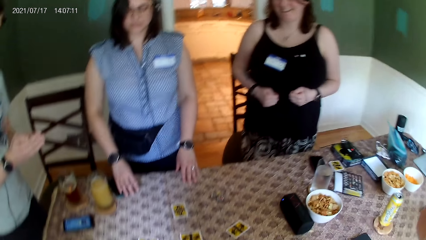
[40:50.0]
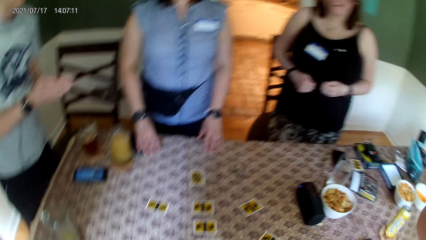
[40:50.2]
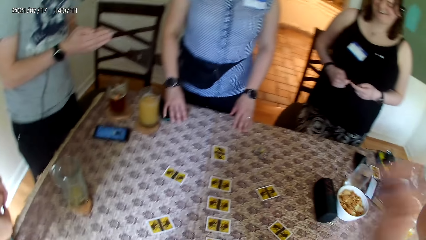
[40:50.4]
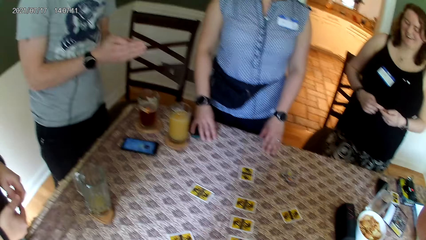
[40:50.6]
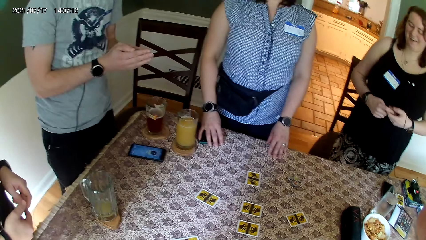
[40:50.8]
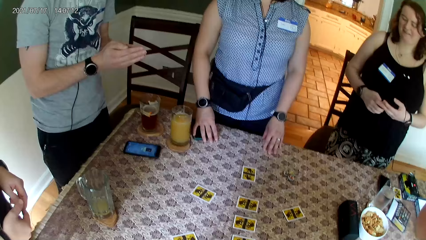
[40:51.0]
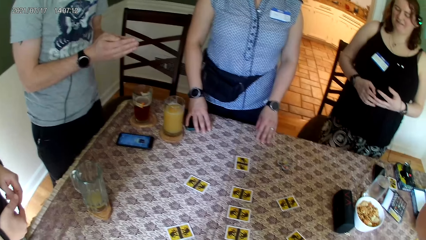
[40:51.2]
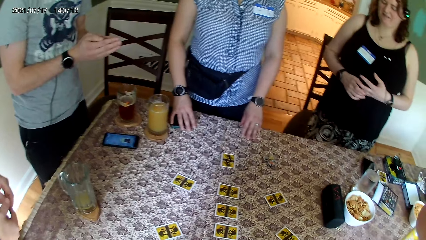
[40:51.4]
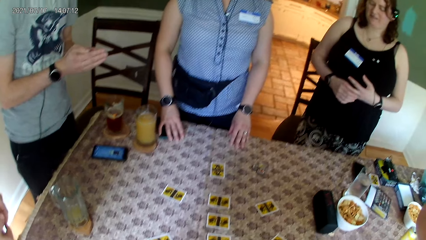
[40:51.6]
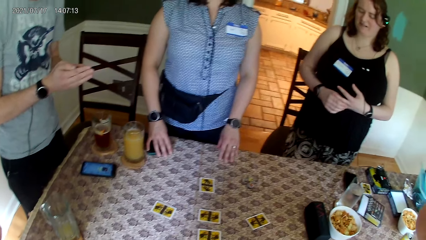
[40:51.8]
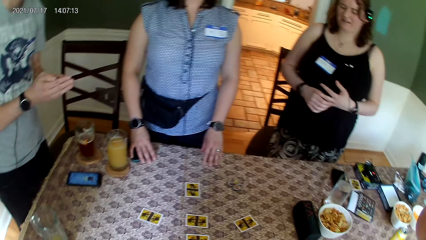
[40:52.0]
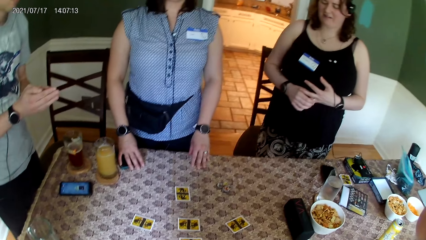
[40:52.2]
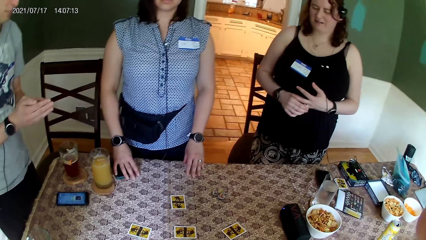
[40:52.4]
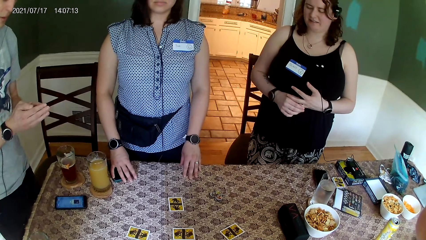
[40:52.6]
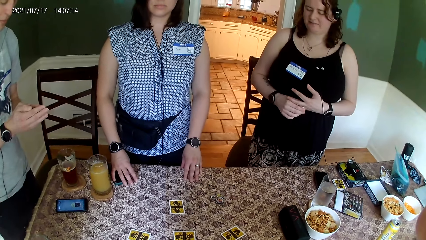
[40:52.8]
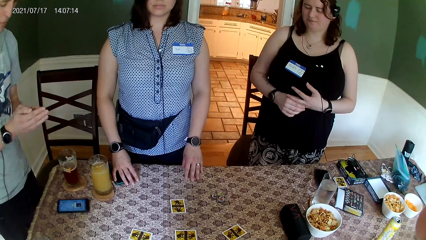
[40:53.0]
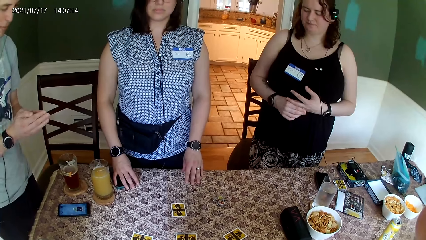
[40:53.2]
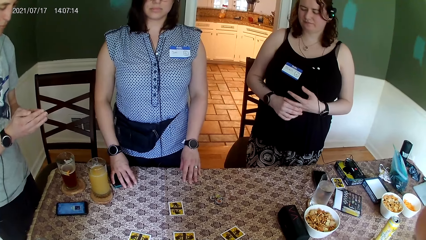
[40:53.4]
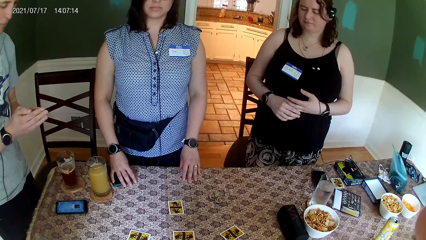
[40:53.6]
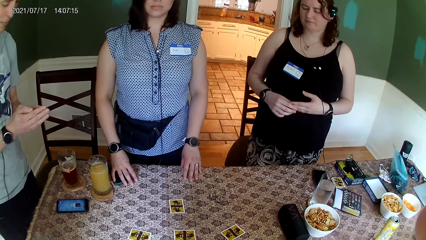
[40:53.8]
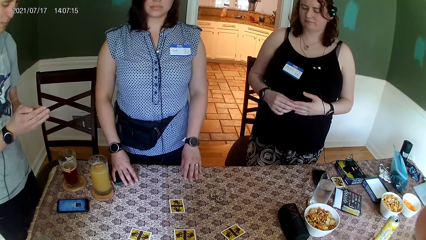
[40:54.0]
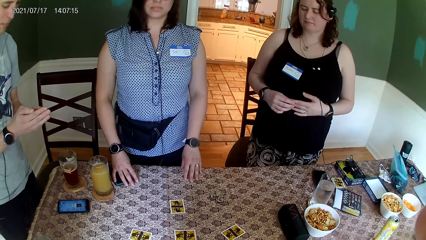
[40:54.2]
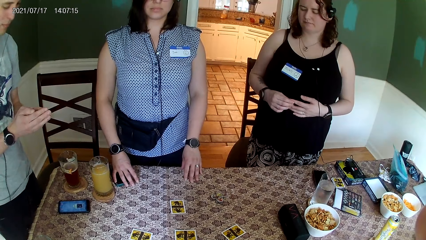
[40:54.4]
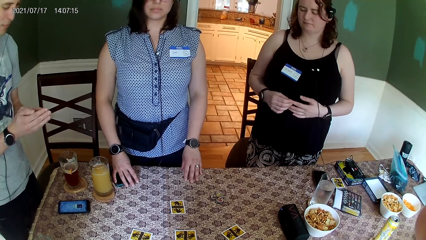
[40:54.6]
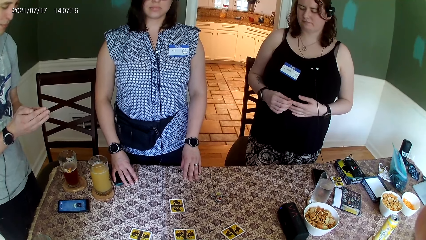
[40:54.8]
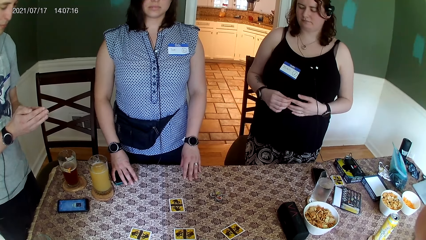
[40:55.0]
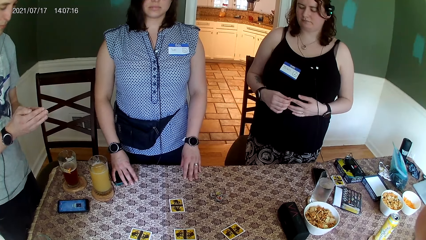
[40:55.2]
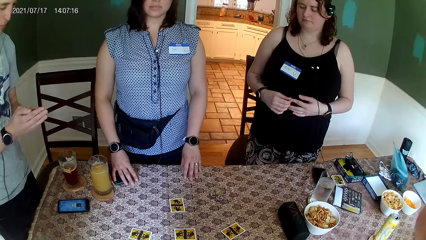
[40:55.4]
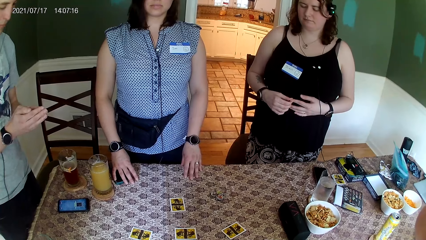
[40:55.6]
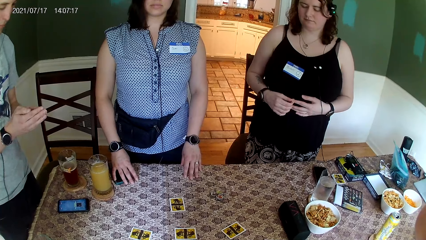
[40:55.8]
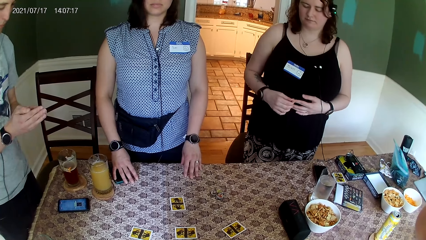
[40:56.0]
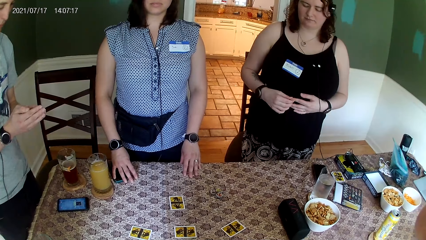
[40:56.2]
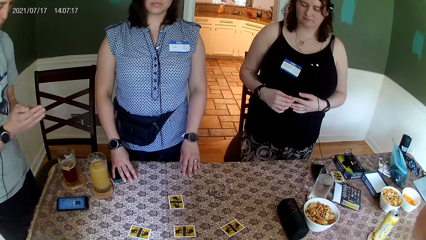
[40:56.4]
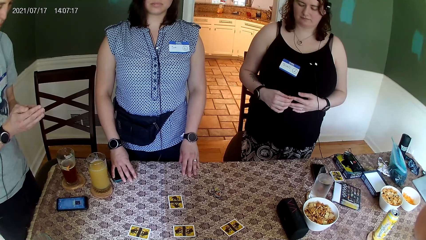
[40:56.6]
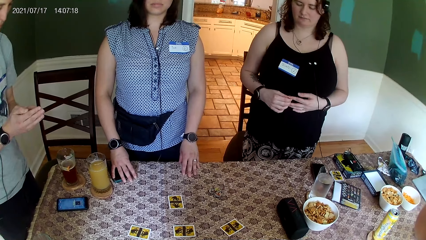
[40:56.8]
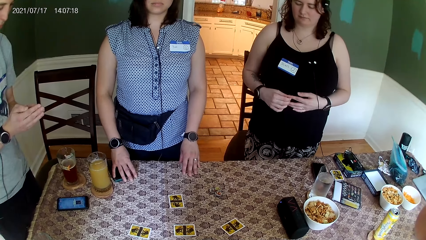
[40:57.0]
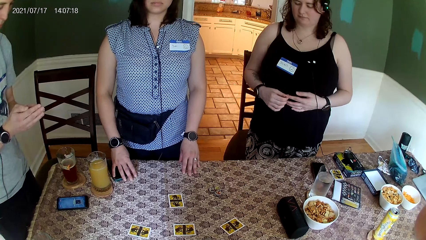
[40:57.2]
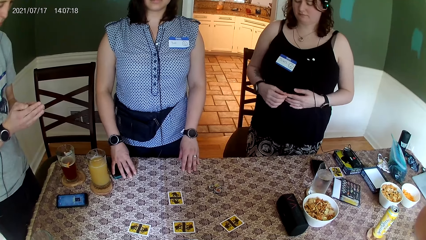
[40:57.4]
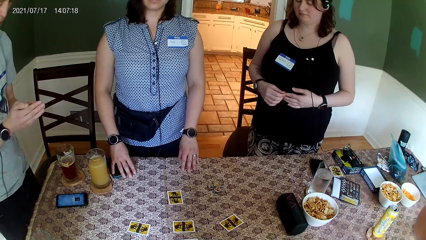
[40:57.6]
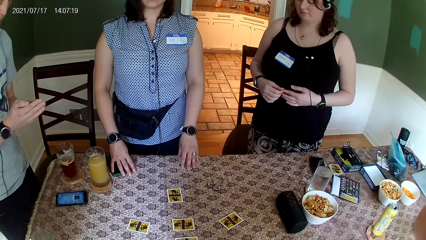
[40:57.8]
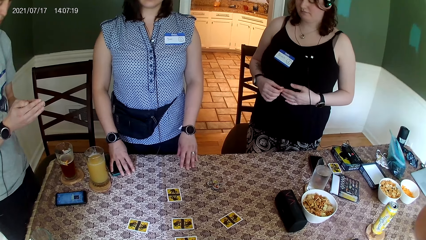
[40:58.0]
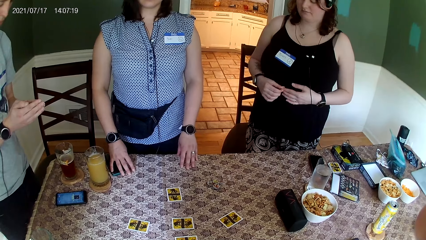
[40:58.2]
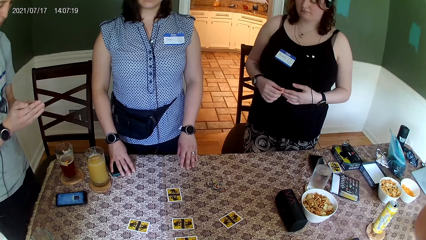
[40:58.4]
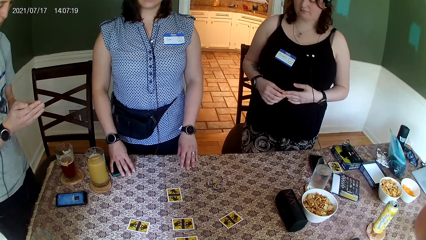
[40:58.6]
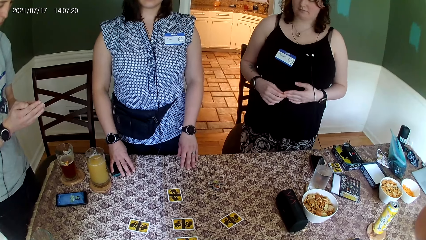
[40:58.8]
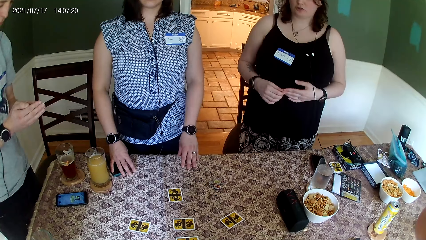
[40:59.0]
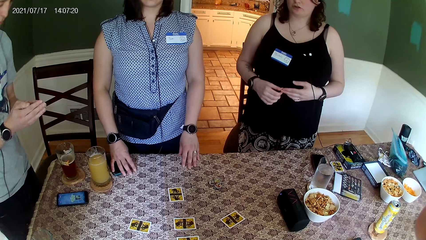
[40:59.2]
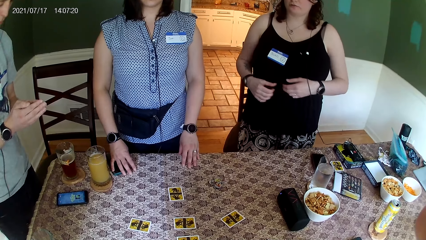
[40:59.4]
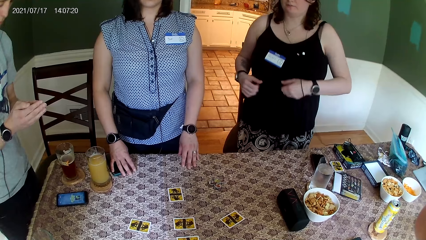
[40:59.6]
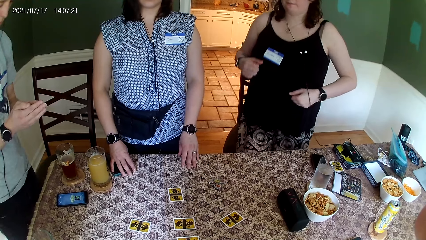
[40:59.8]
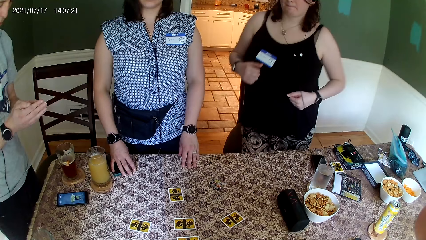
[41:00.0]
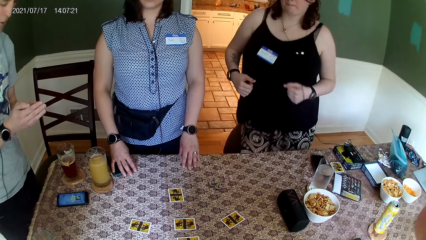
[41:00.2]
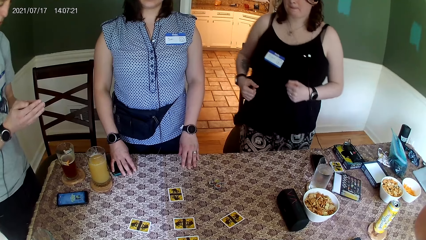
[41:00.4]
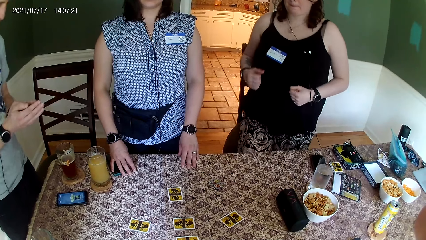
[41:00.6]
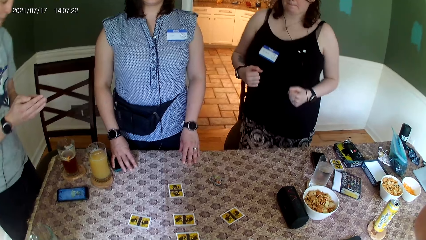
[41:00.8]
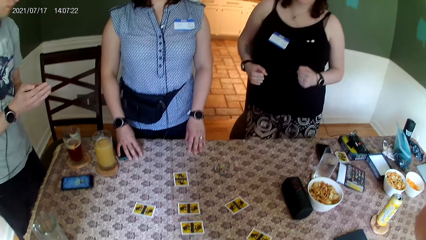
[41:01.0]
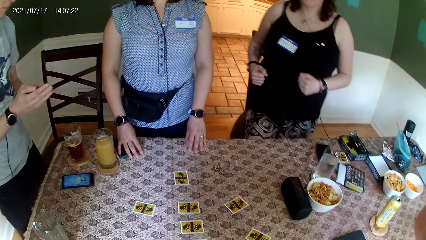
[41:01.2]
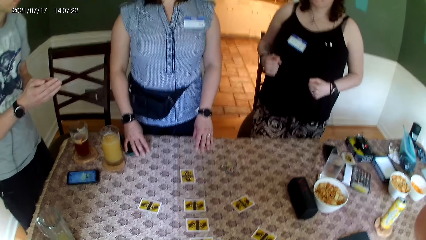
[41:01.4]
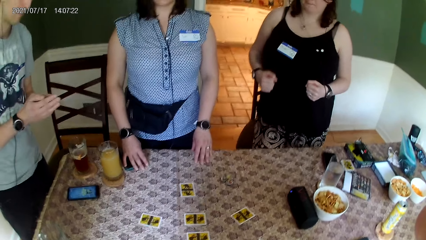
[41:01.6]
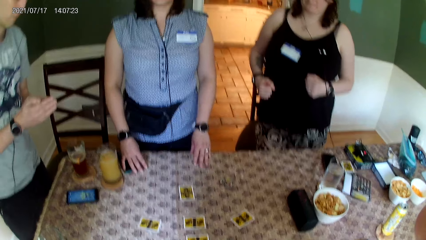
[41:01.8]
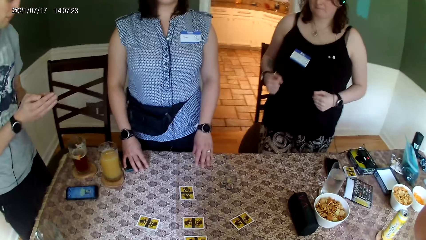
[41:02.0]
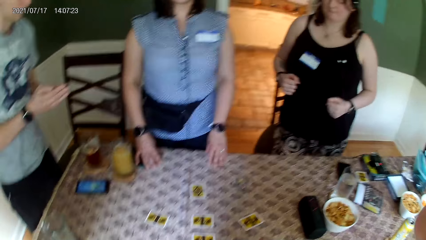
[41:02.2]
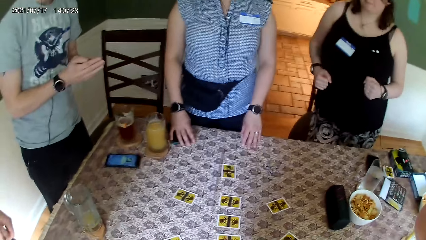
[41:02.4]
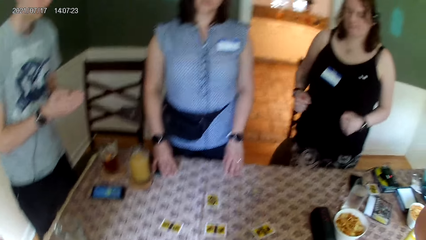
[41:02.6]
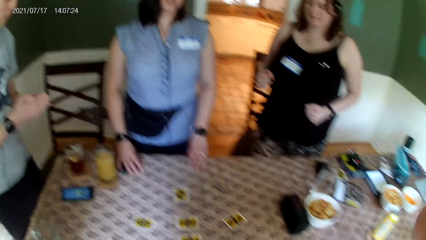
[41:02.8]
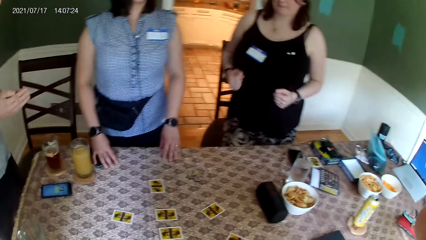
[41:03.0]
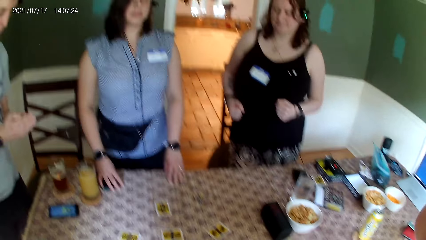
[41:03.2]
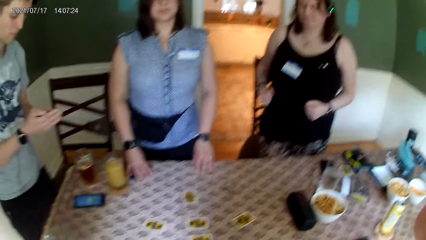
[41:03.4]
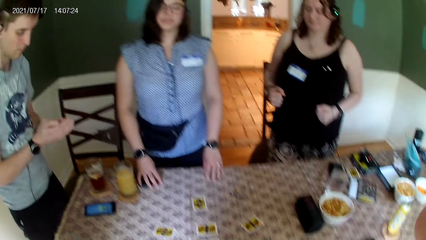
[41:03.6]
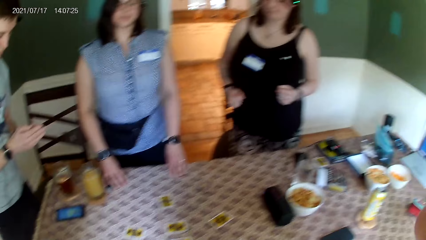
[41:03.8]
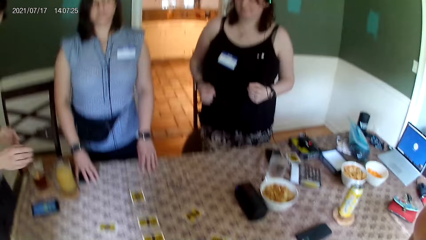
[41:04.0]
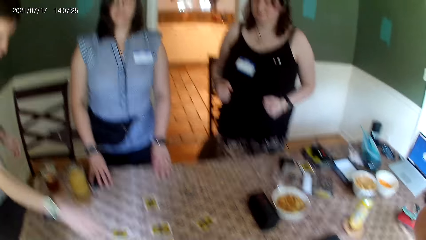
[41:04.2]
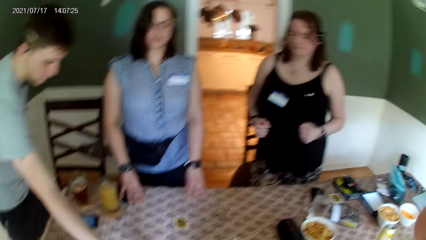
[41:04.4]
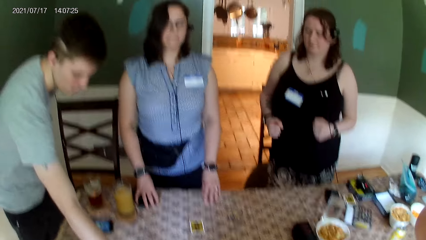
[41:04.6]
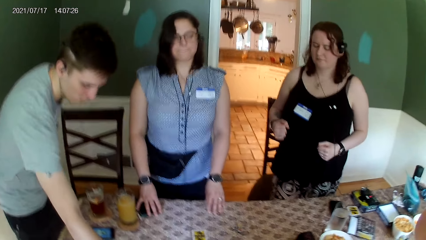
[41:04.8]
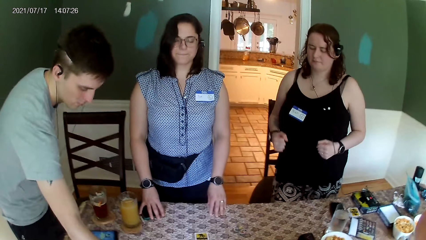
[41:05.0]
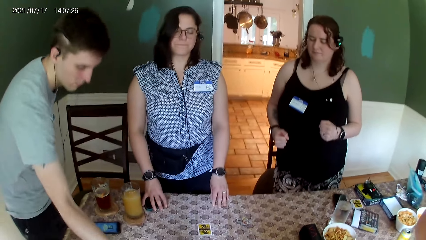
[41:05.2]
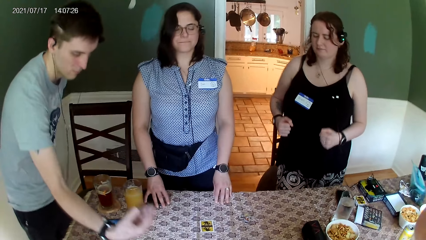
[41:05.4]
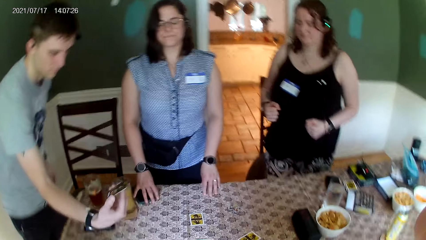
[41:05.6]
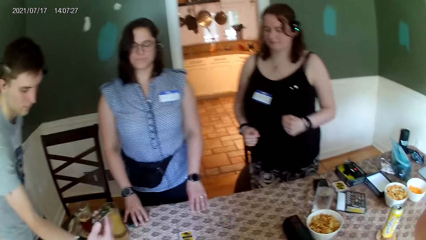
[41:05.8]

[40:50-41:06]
The camera wearer looks around. They jump. The man holds a card in his right hand.
